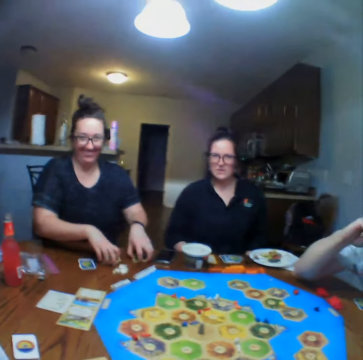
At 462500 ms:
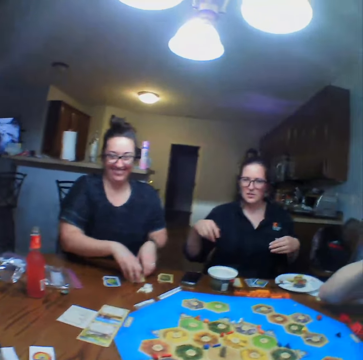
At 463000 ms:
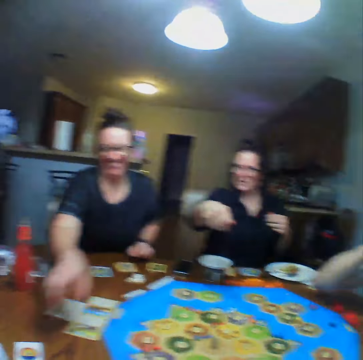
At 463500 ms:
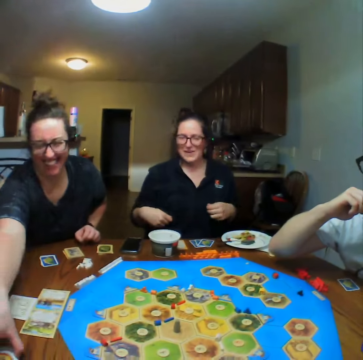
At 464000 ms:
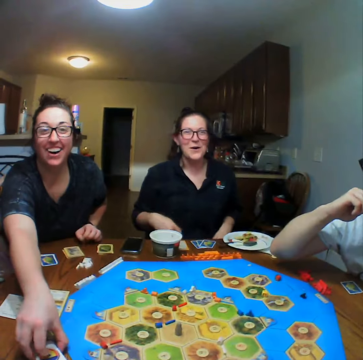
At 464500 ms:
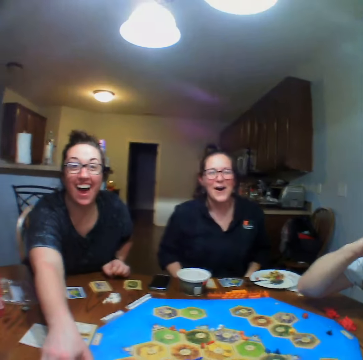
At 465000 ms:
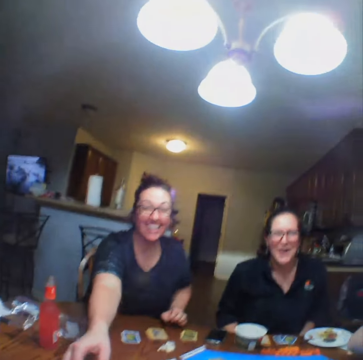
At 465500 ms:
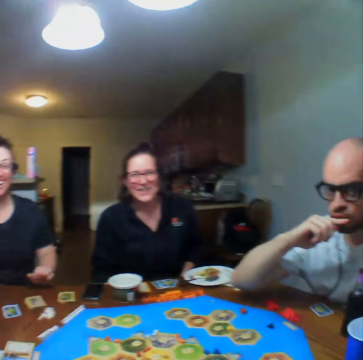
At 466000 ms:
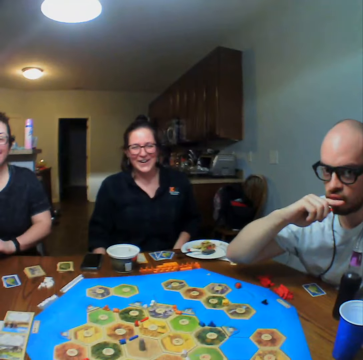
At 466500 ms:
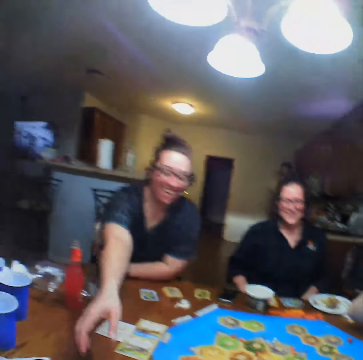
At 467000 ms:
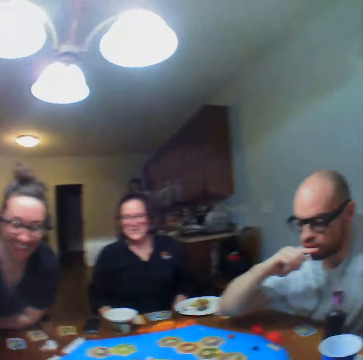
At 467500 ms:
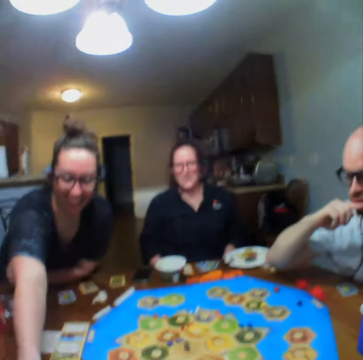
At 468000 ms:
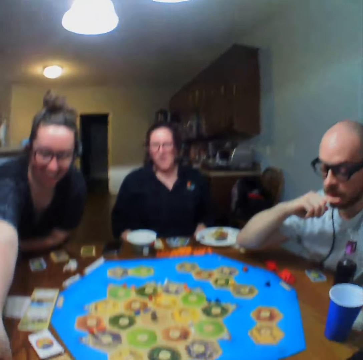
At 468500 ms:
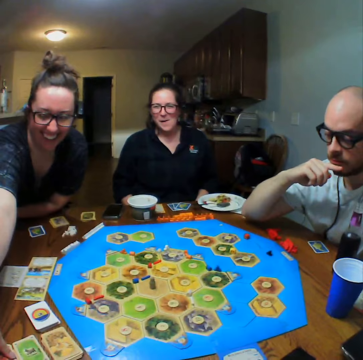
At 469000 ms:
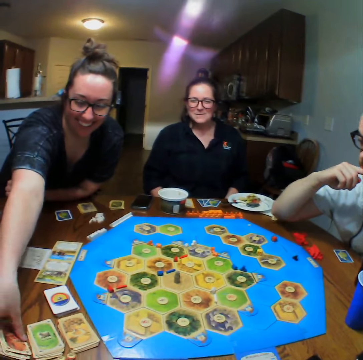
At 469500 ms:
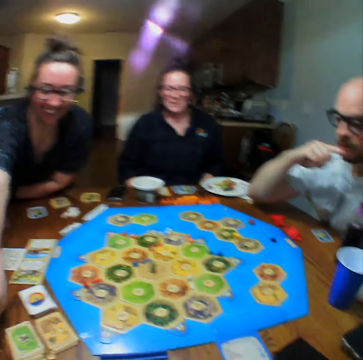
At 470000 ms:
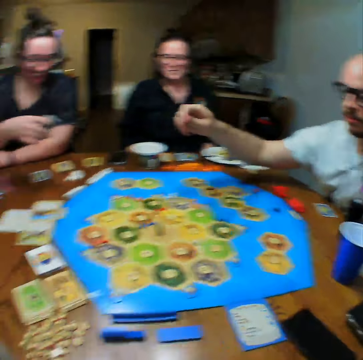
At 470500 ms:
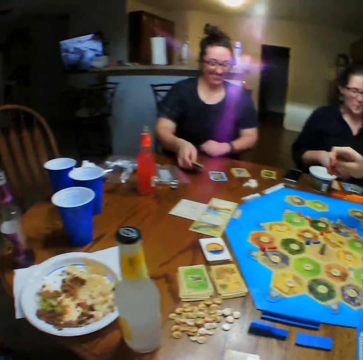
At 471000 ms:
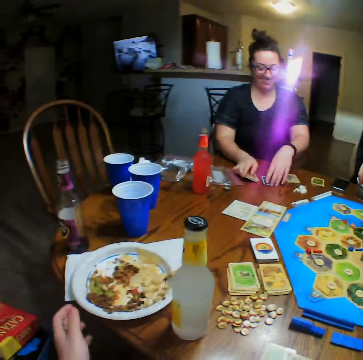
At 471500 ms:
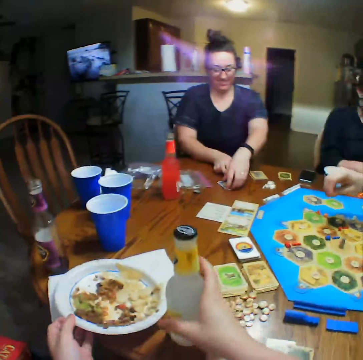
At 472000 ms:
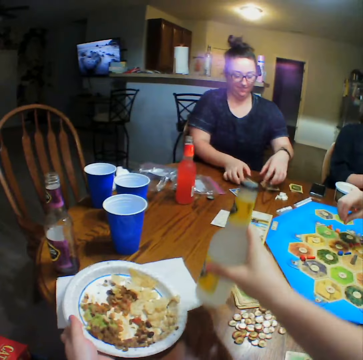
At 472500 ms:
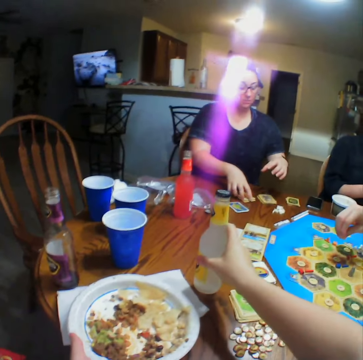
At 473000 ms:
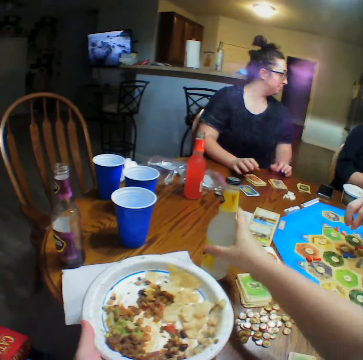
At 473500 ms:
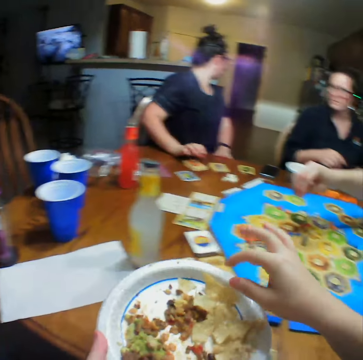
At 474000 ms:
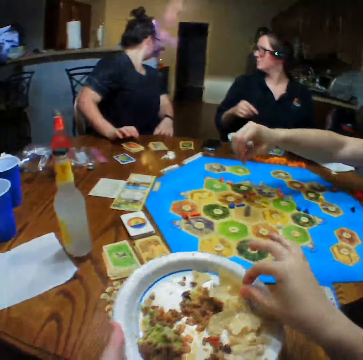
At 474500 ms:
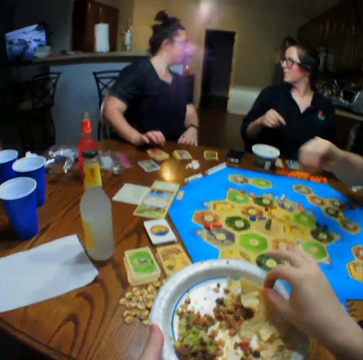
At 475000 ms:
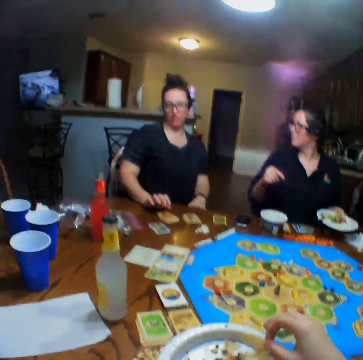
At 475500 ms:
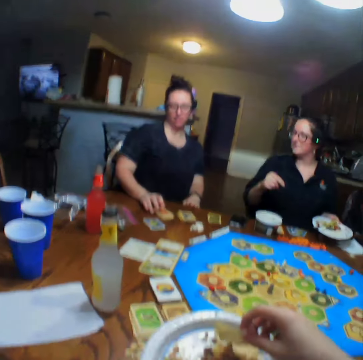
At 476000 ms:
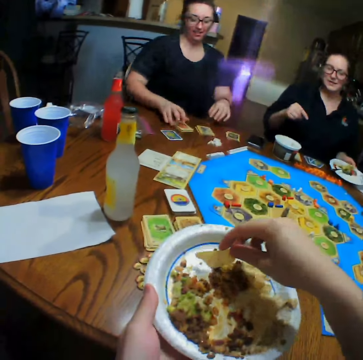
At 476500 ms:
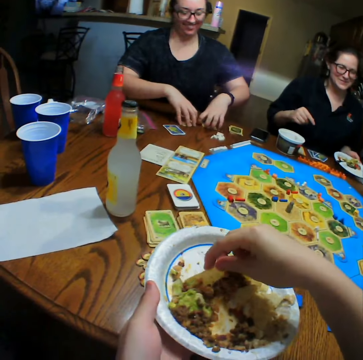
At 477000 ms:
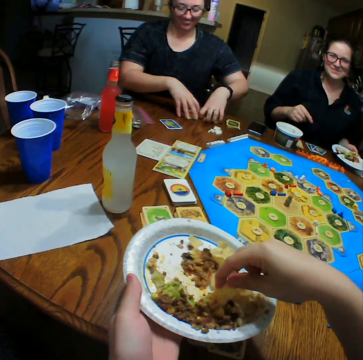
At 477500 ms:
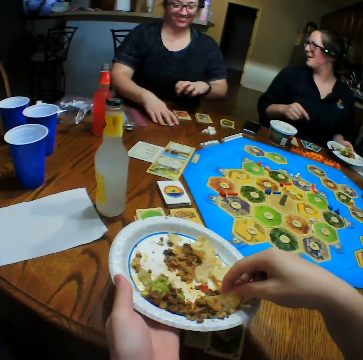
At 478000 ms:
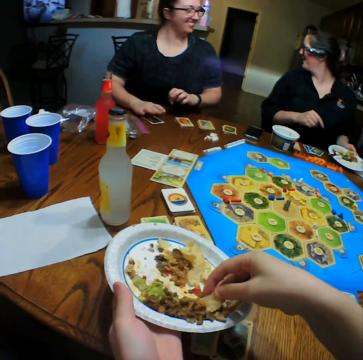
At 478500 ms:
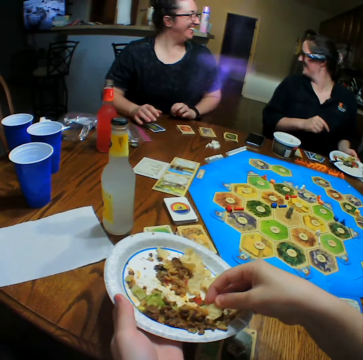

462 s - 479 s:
A woman picks cards from the table and places a card on the table. The camera wearer eats. They pick a plate of food from the table. They move a bottle of lemonade aside on the table. They scoop the food from the plate.

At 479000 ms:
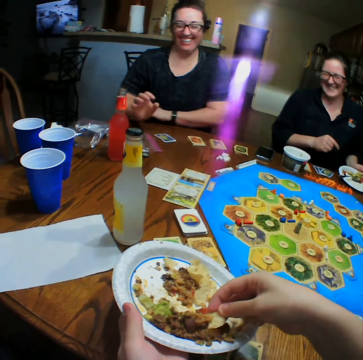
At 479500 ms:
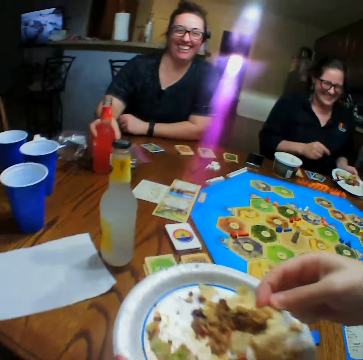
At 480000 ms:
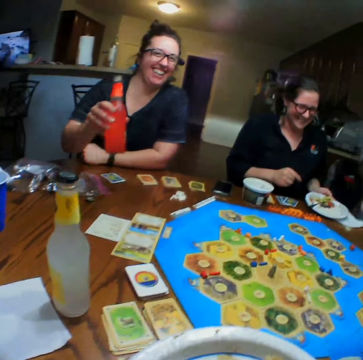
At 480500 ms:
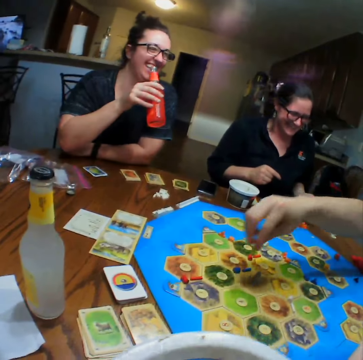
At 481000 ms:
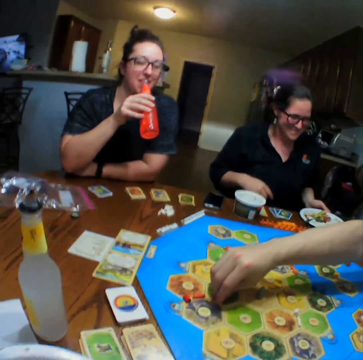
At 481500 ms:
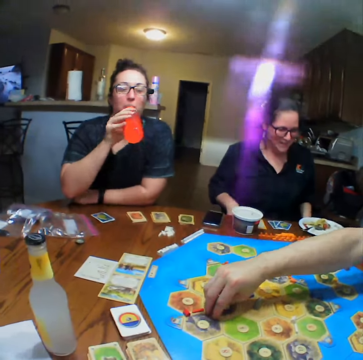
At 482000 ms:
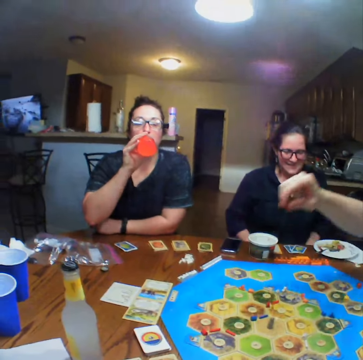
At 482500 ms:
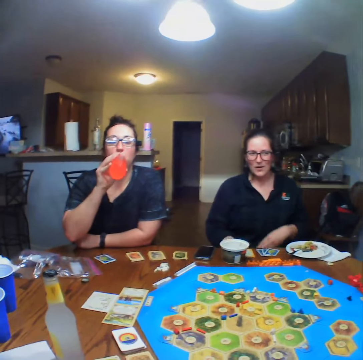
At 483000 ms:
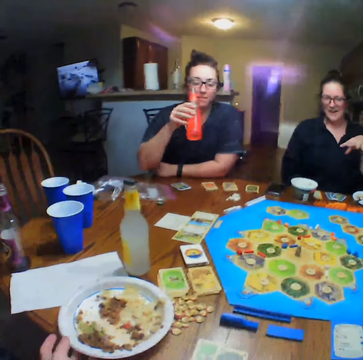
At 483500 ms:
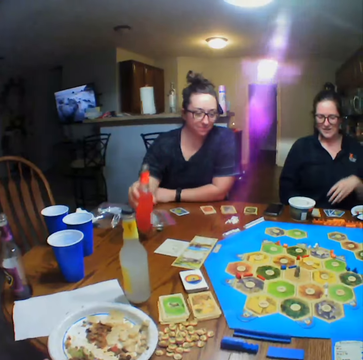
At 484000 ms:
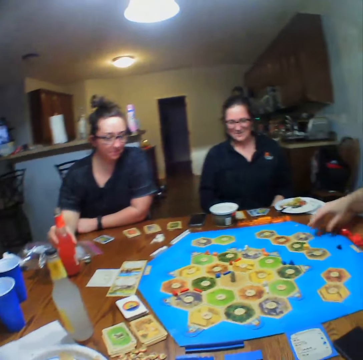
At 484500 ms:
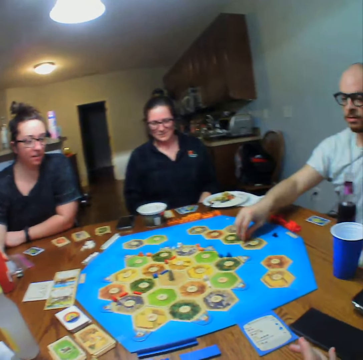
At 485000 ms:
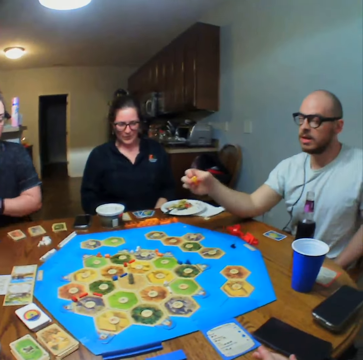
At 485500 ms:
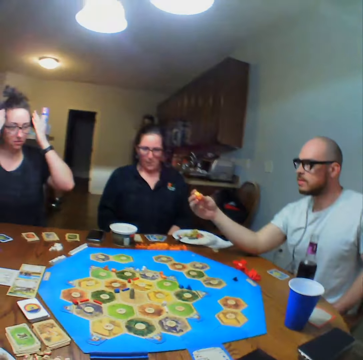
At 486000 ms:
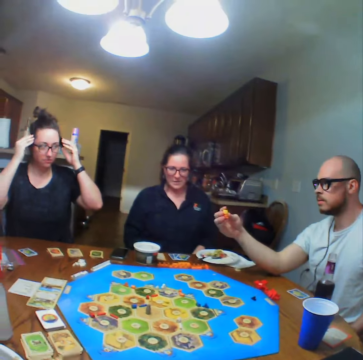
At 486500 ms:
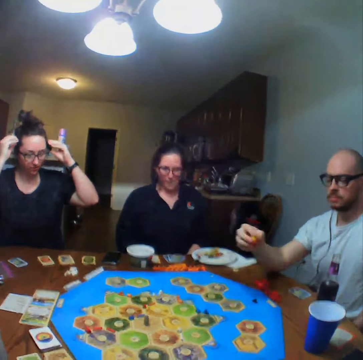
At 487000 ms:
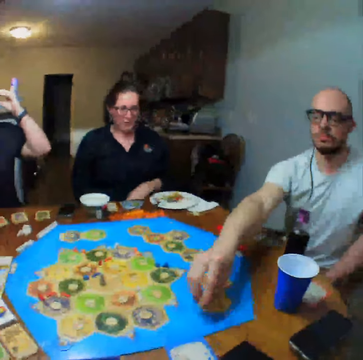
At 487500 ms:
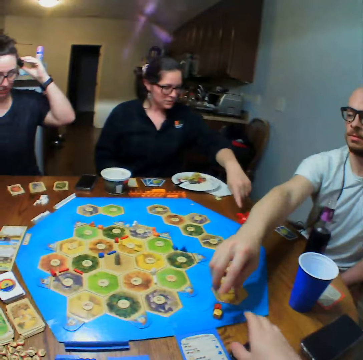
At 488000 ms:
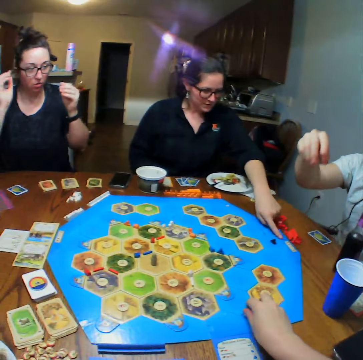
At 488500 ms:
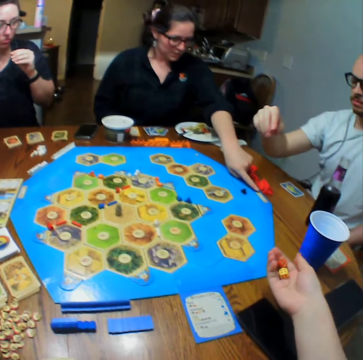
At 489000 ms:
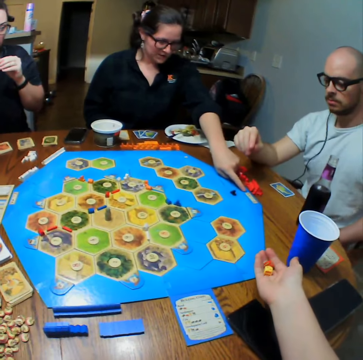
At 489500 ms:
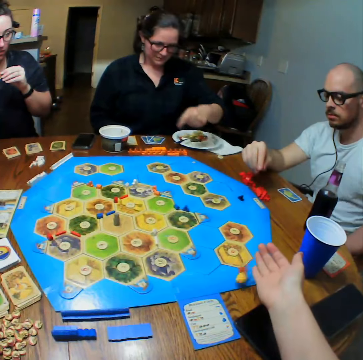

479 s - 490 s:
The camera wearer eats the food. A woman picks a bottle of lemonade from the table. A man places a block on the board. The man plays. The woman drinks lemonade and places the bottle of lemonade on the table. The man picks dice from the table and places the dice on the table. The camera wearer tosses the dice. They pick the dice from the table.

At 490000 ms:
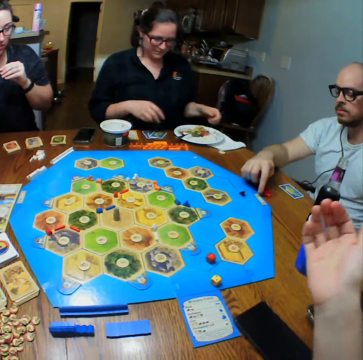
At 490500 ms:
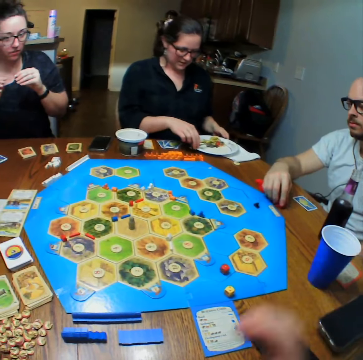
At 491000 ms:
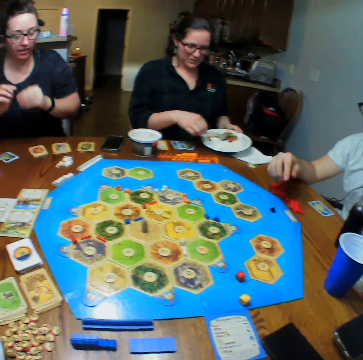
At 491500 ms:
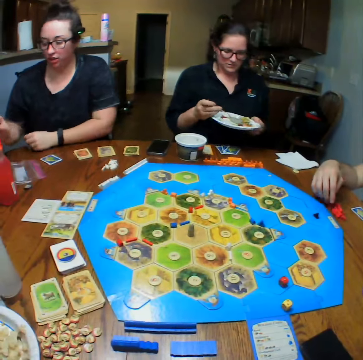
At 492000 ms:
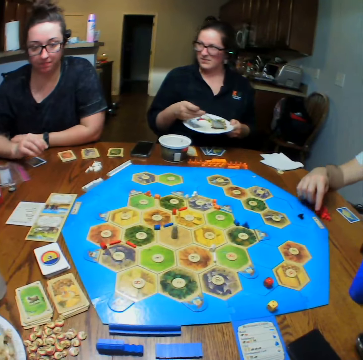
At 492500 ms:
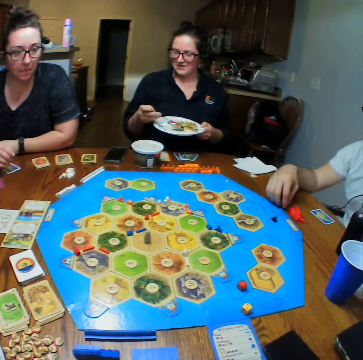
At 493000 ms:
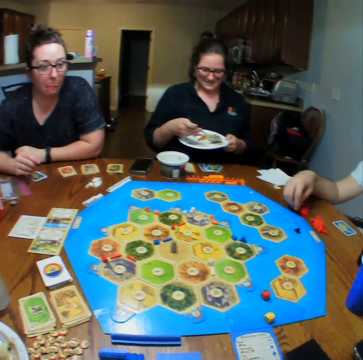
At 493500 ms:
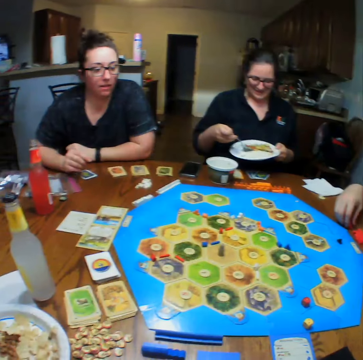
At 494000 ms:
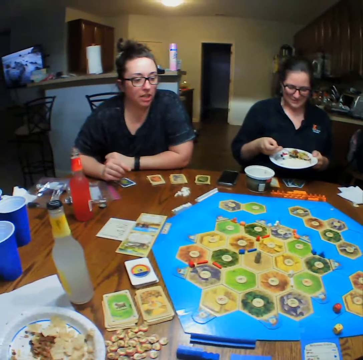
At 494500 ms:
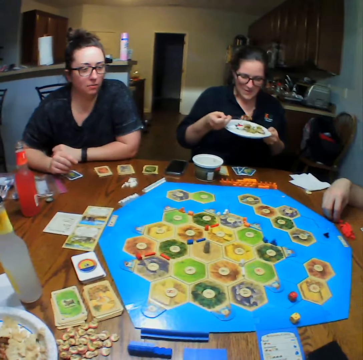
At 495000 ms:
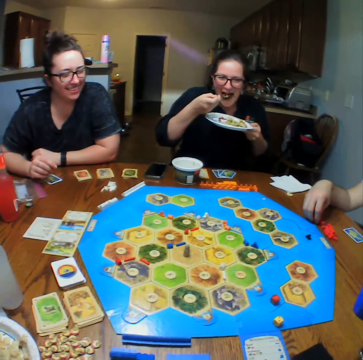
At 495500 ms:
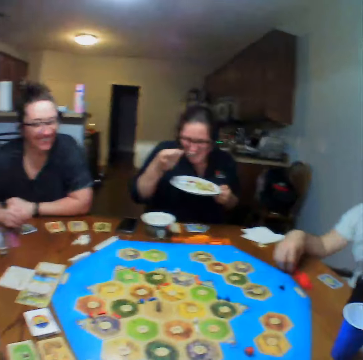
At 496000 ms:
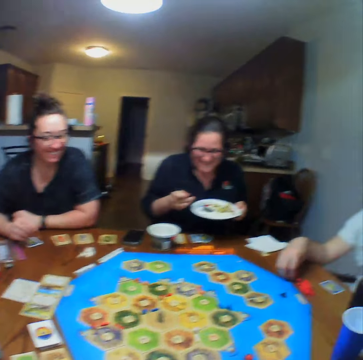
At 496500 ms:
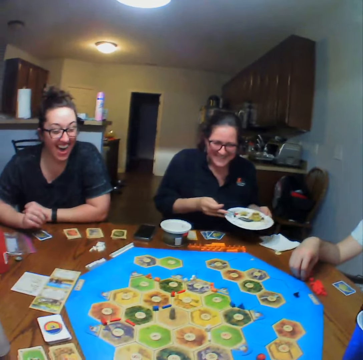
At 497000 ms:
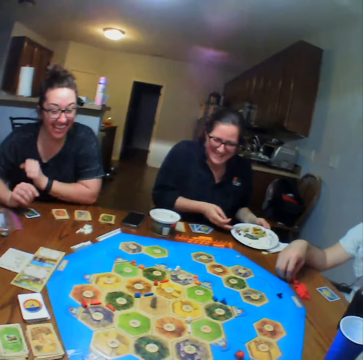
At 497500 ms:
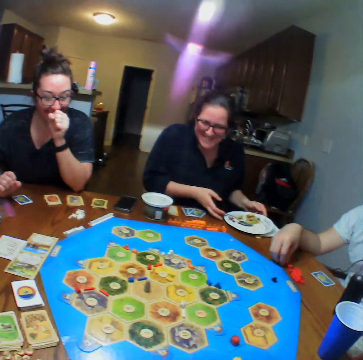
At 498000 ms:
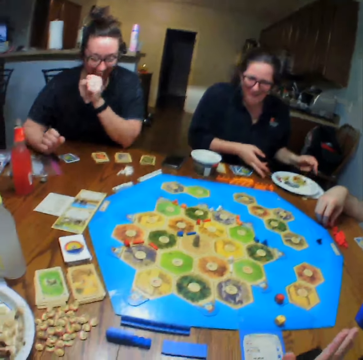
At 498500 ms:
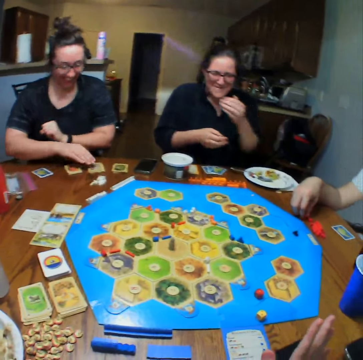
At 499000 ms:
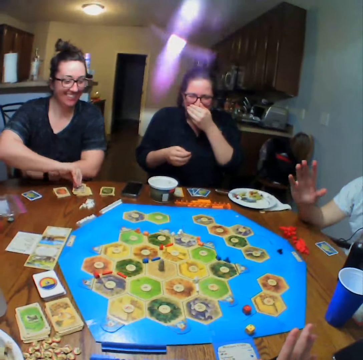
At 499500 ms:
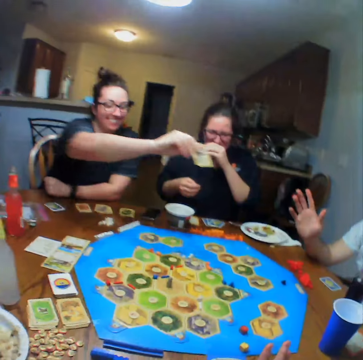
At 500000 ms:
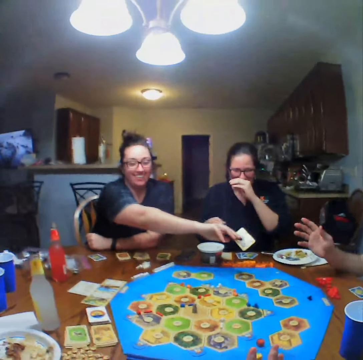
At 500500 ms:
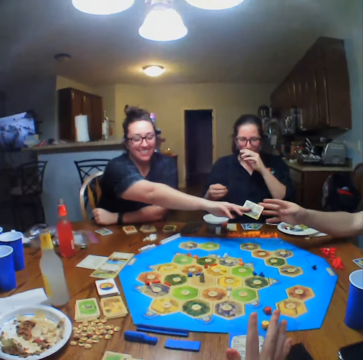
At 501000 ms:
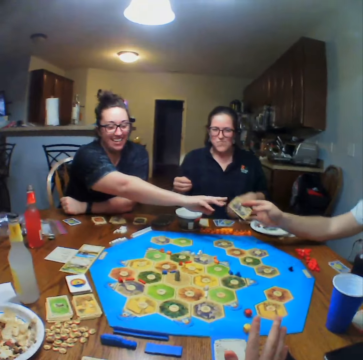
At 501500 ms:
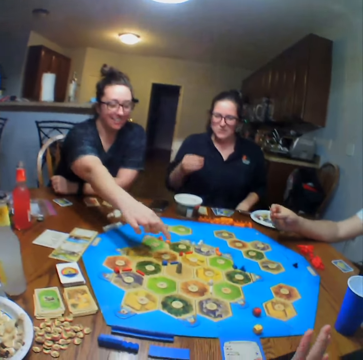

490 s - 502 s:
The camera wearer drops the dice on the table. A woman picks a plate of food from the table. Another woman talks. The first woman eats the food and places the plate on the table. The camera wearer talks. The other woman picks a card from the table and hands a man the card.
